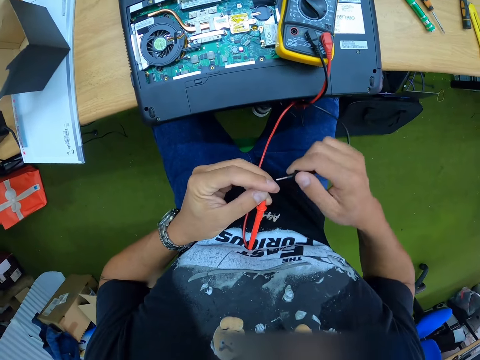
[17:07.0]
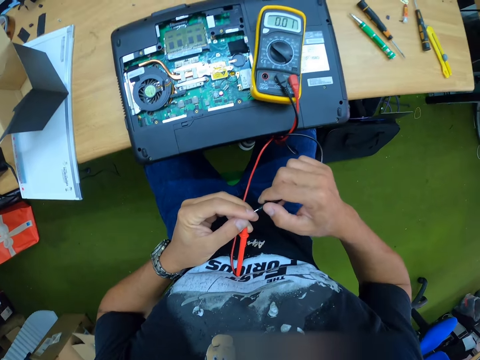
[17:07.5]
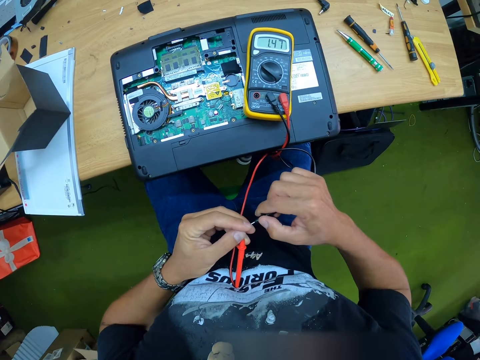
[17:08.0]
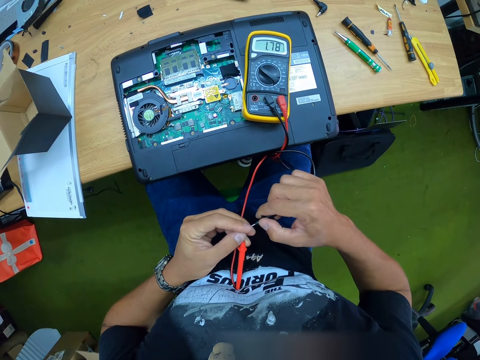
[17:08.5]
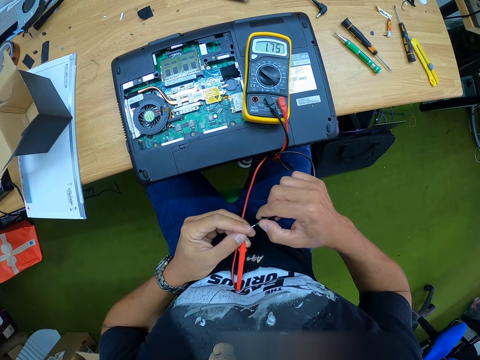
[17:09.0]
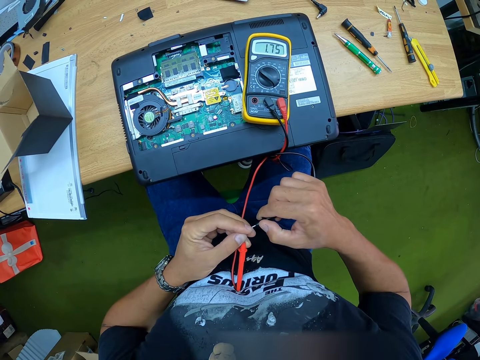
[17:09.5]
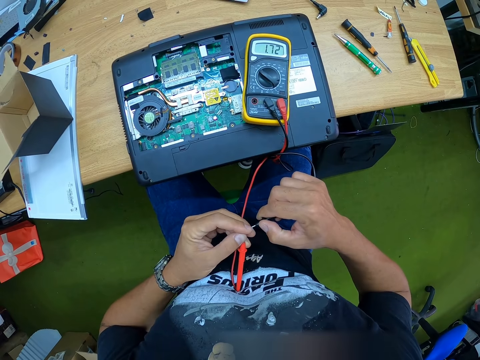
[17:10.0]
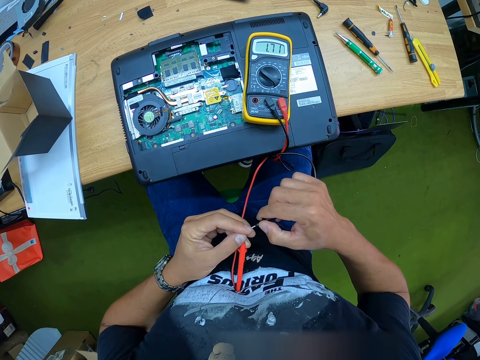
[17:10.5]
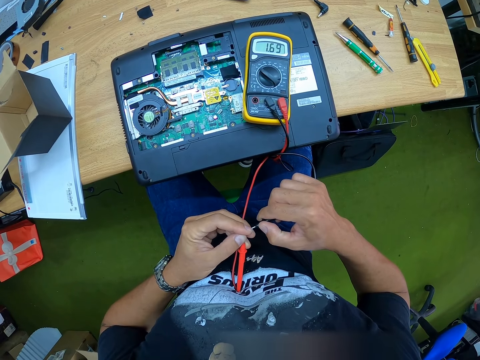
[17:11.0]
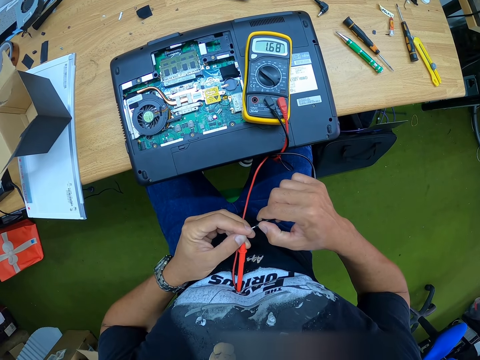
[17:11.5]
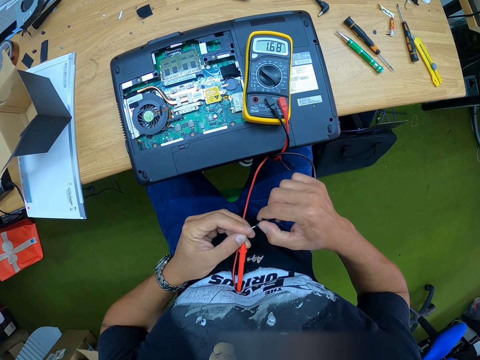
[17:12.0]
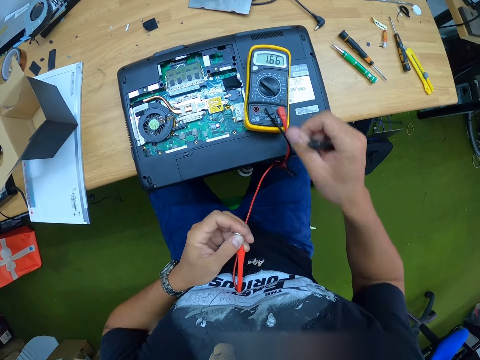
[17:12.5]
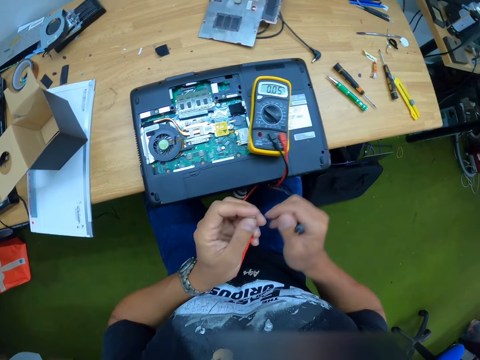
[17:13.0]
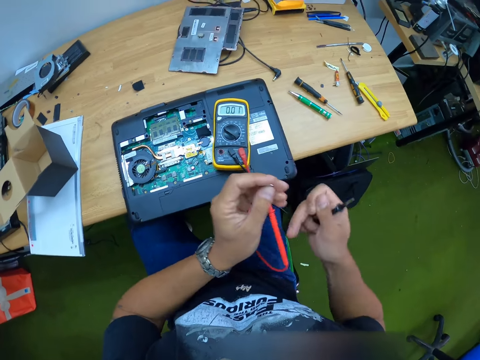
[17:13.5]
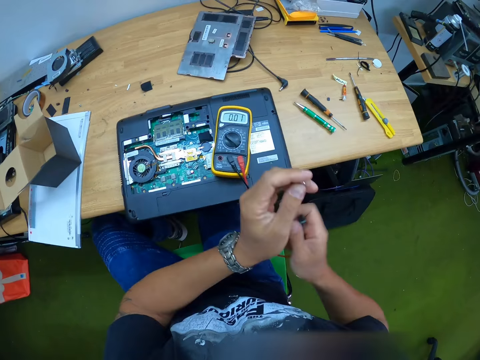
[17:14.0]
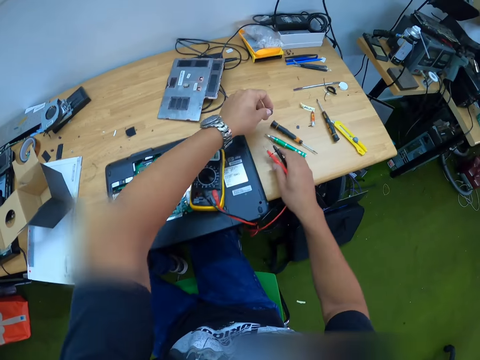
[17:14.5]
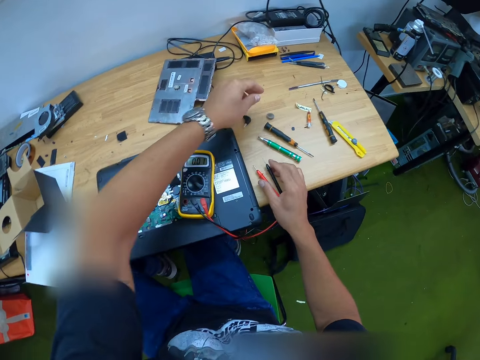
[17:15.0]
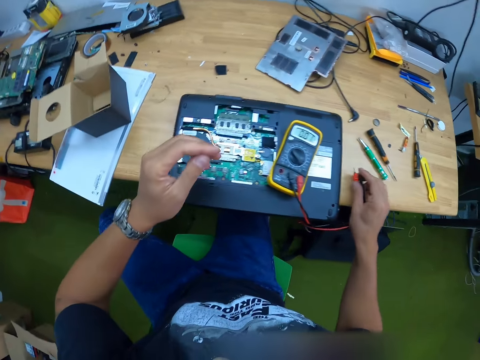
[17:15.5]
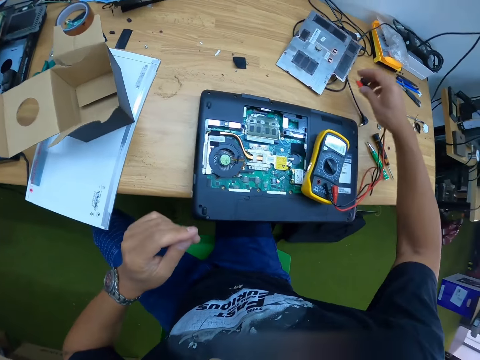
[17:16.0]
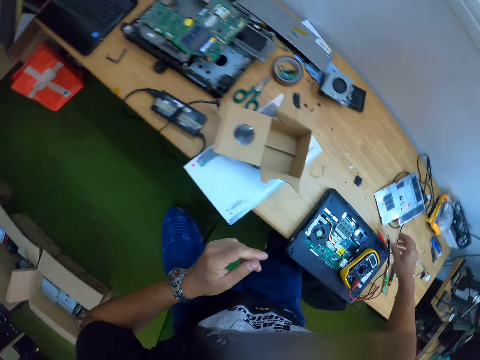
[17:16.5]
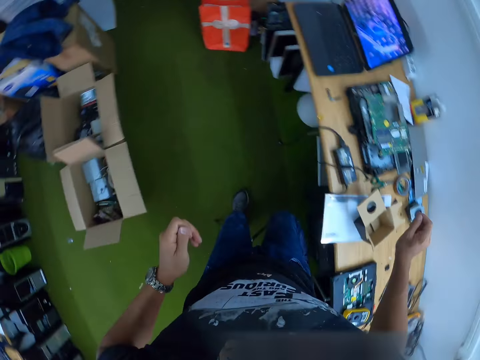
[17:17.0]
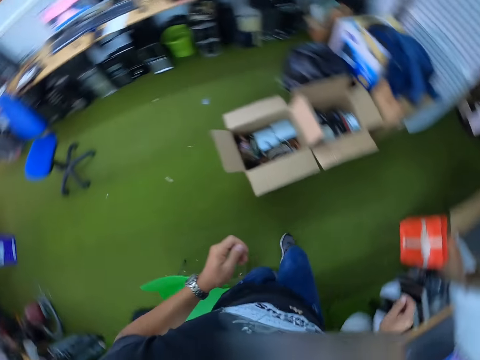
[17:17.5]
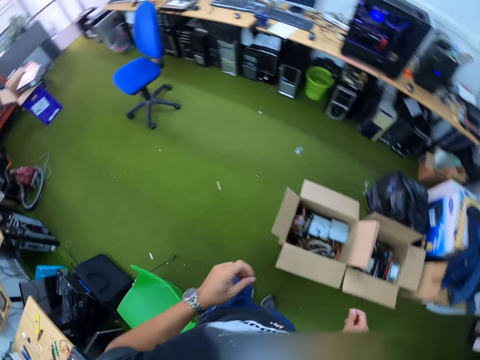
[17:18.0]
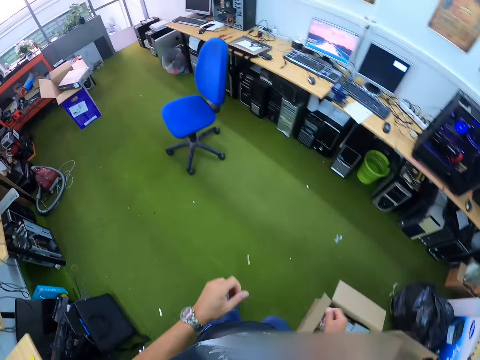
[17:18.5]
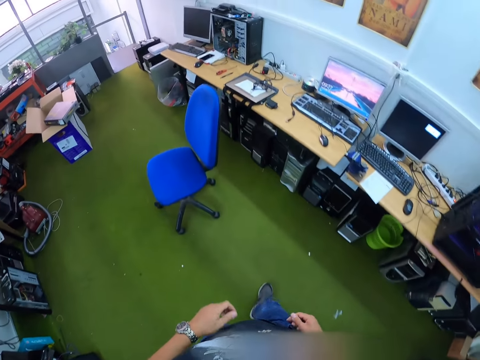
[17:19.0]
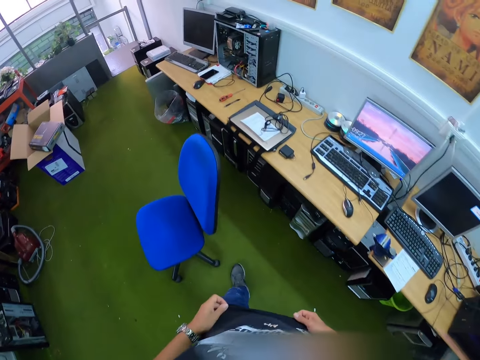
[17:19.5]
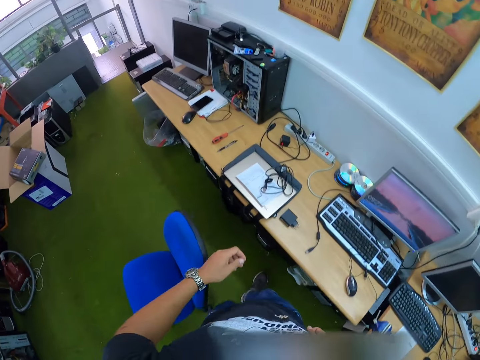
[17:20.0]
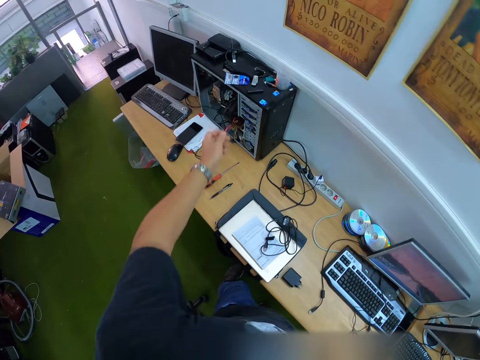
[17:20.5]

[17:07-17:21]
The camera wearer places the battery on the table with his left hand. He places the probes on the table with his right hand. He stands up from a chair. He walks to the table.

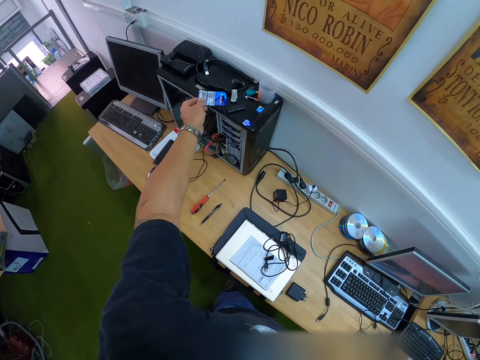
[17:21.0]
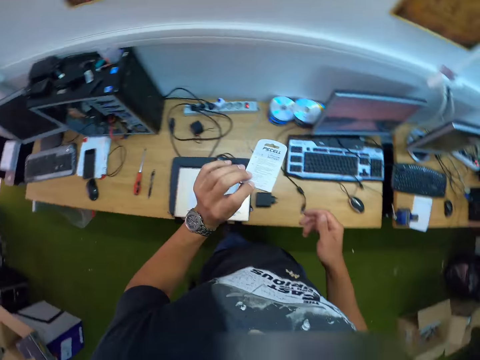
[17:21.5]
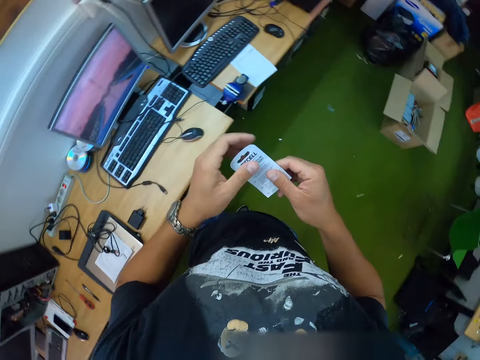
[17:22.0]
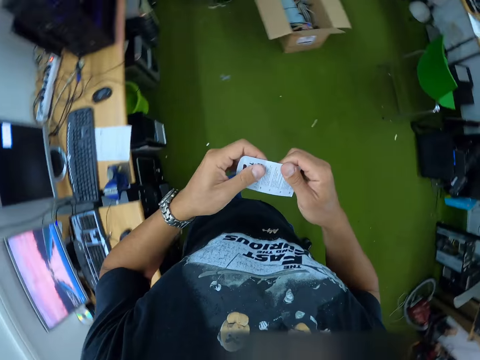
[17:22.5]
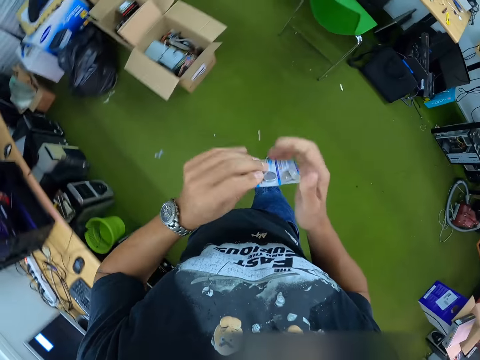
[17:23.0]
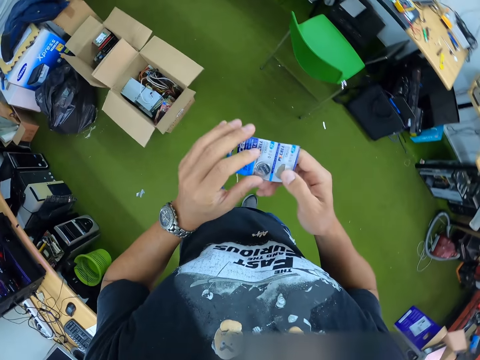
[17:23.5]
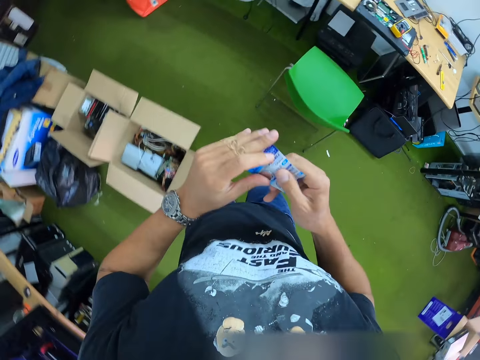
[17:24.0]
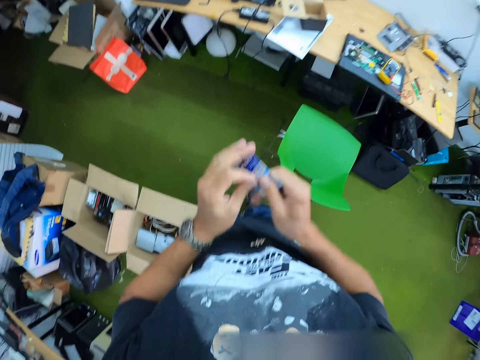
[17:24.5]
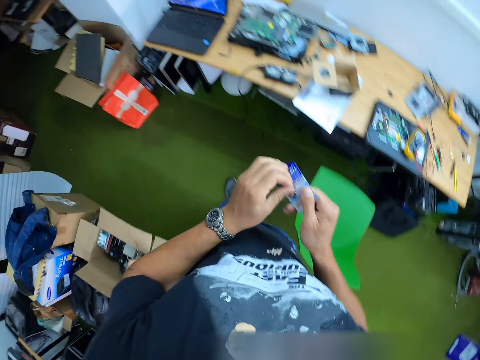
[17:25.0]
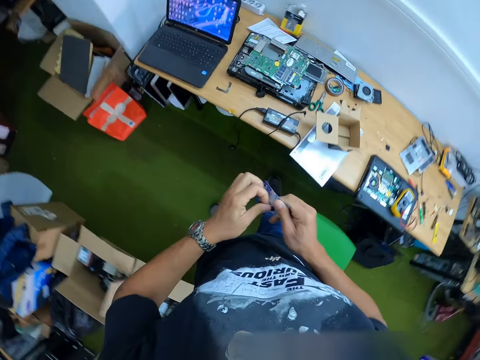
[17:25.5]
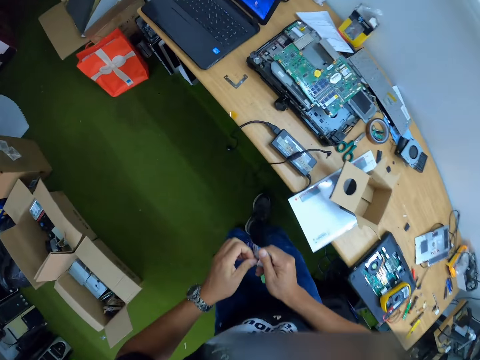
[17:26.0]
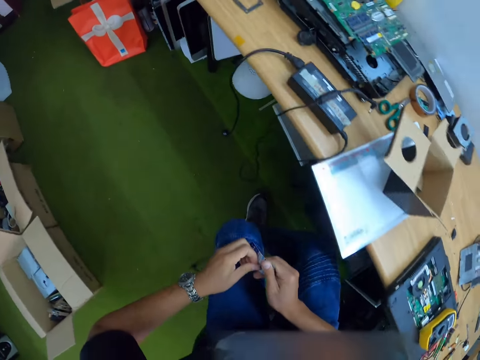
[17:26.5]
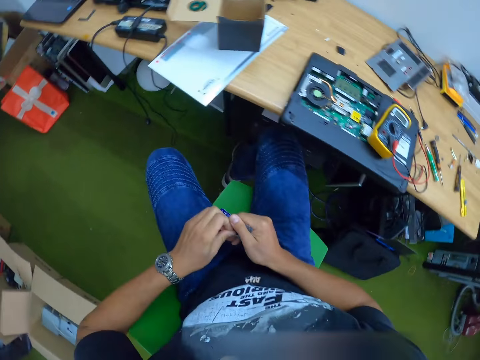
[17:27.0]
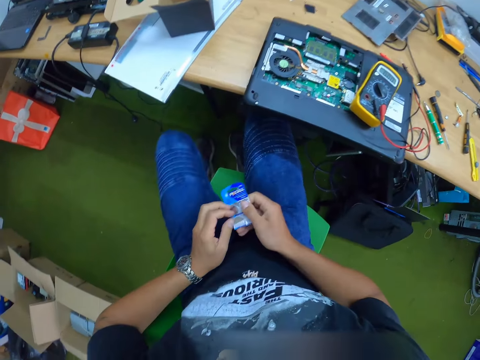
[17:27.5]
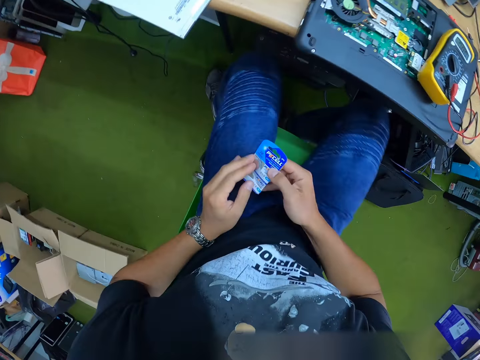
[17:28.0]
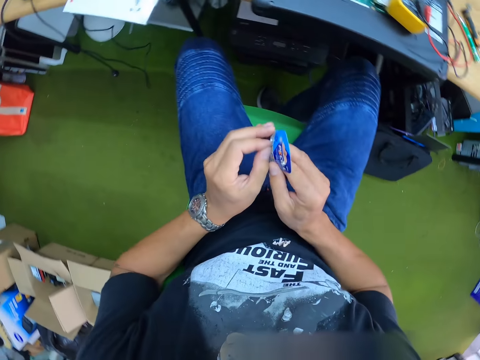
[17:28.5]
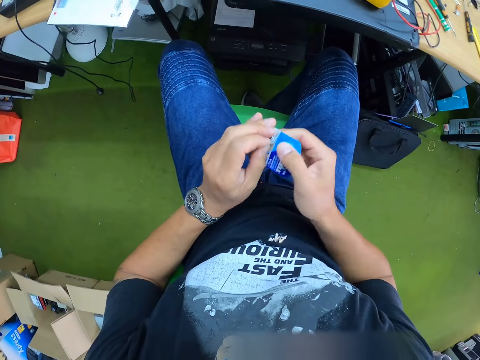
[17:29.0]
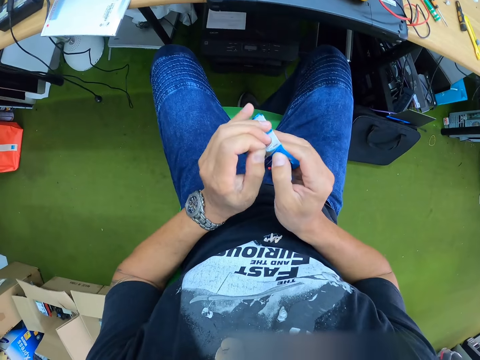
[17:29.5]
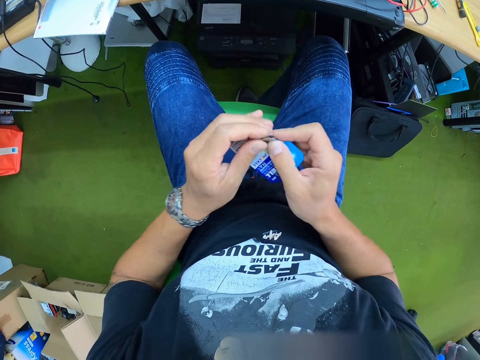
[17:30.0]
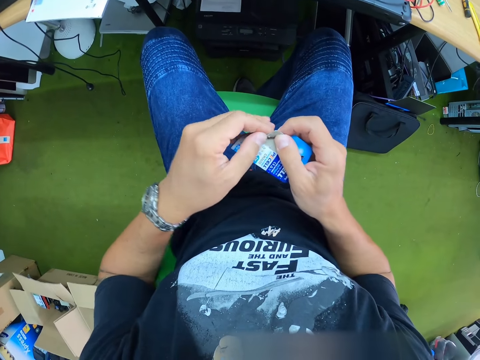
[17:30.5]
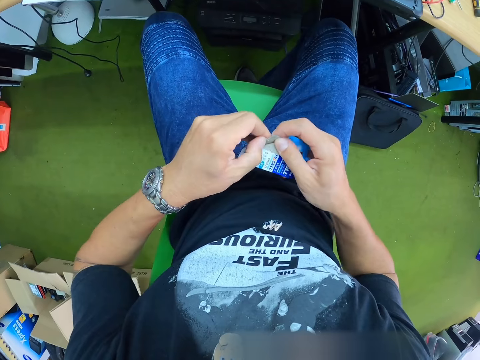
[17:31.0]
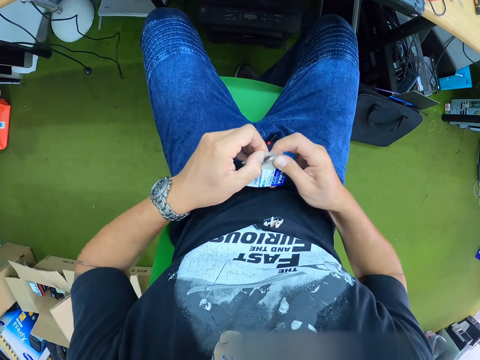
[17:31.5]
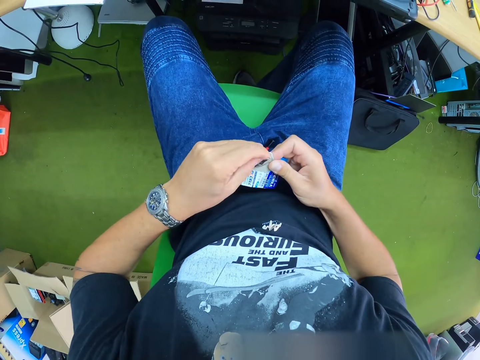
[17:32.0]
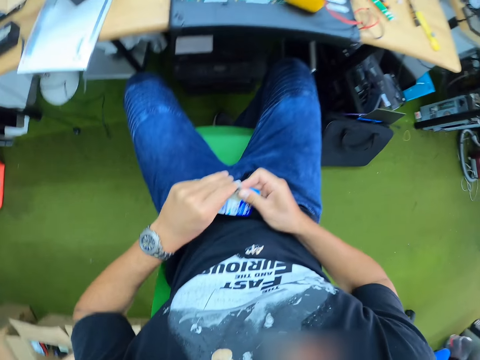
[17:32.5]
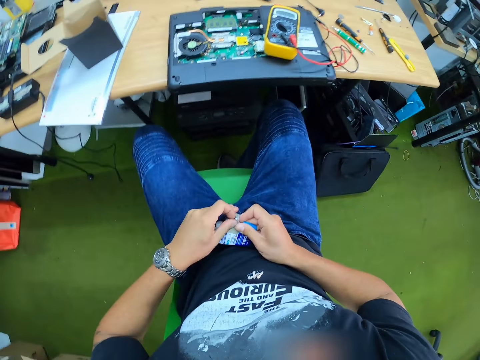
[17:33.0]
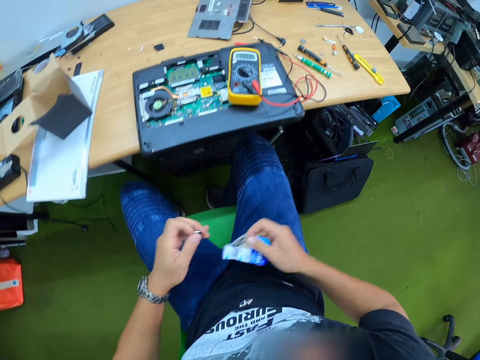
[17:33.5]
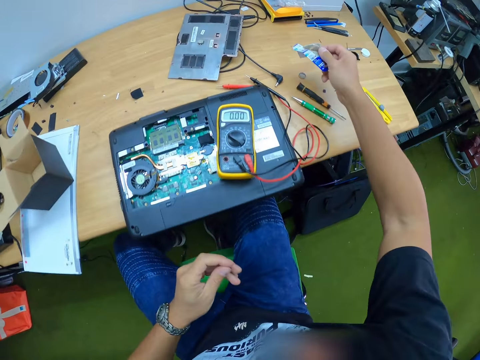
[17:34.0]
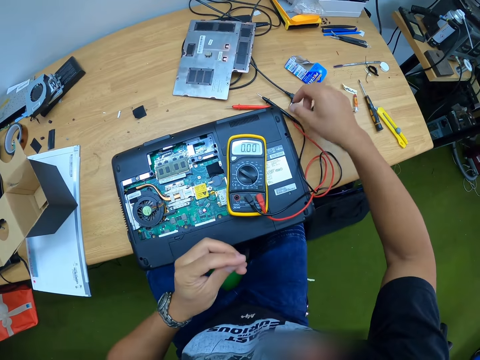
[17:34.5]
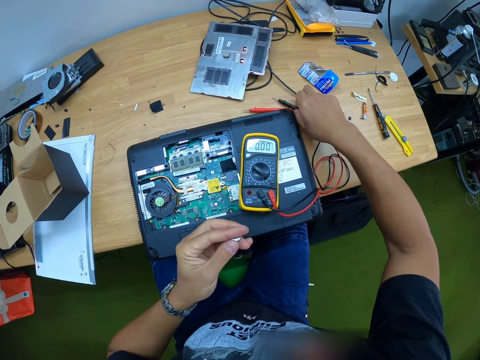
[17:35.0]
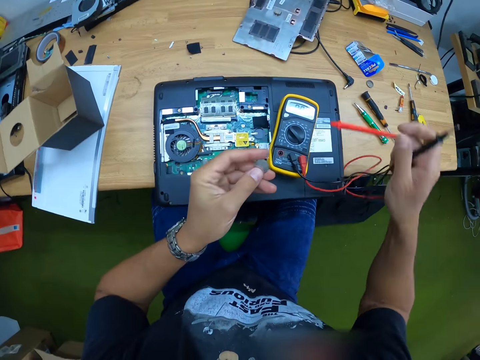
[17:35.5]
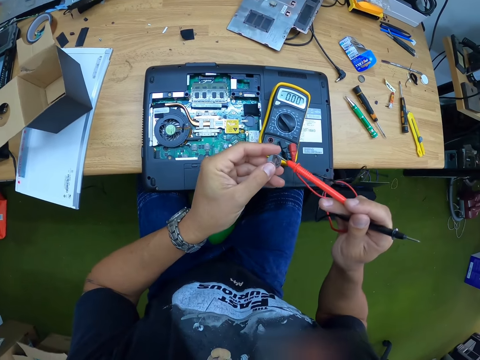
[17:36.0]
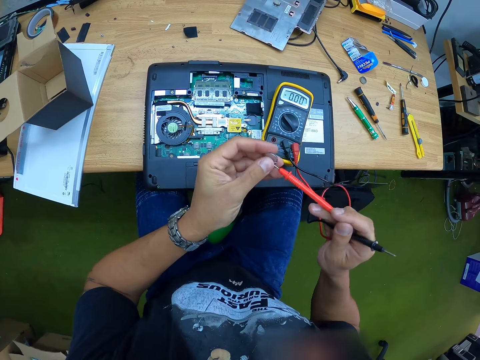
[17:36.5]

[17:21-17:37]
The camera wearer picks a pack of new battery from the top of a system unit on the table with his left hand. He holds the pack of new battery in both hands. He walks to the table. He sits on a chair. He tears the pack of new battery with both hands. He holds something. He takes out a battery from the pack of new battery with his left hand. He places the pack on the table with his right hand. He picks the probes of the multimeter on the table with his right hand. He places a probe in his right hand on the battery in his left hand.
